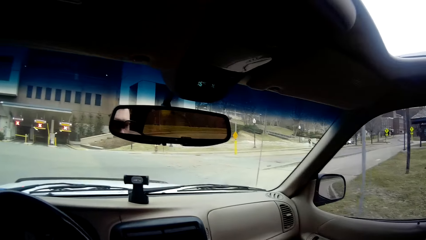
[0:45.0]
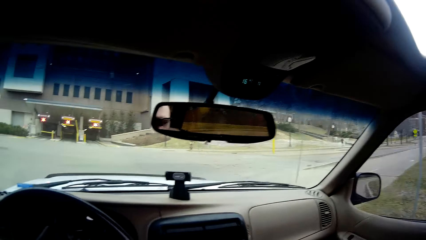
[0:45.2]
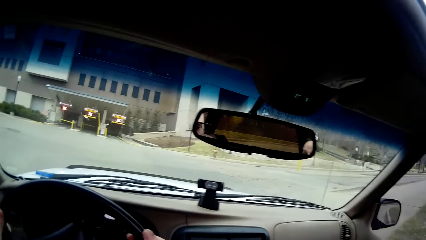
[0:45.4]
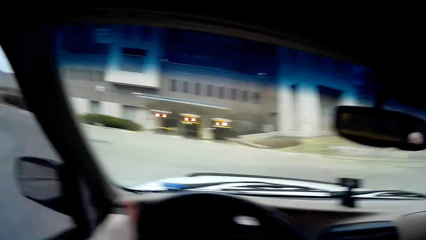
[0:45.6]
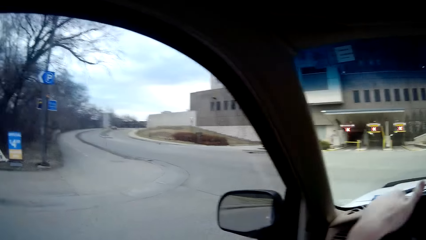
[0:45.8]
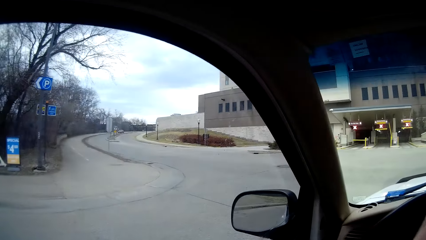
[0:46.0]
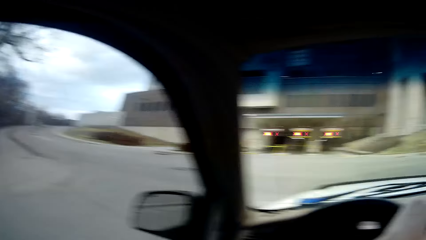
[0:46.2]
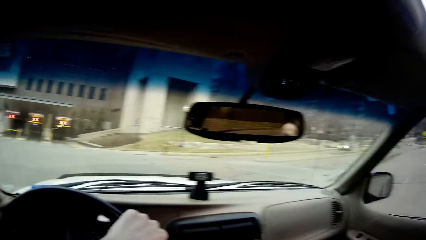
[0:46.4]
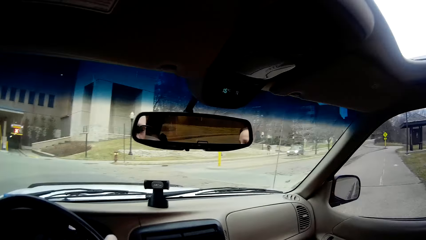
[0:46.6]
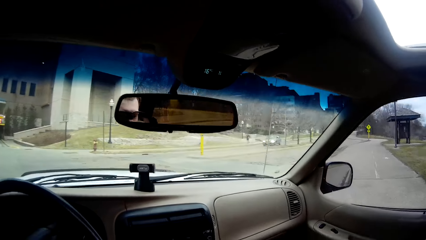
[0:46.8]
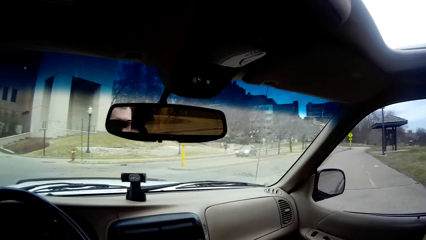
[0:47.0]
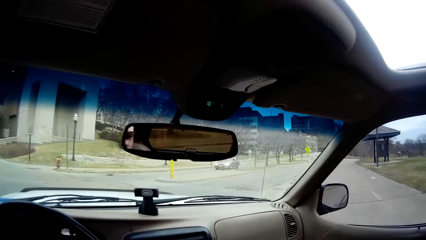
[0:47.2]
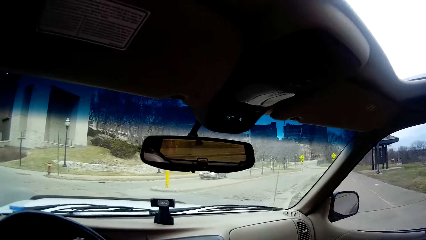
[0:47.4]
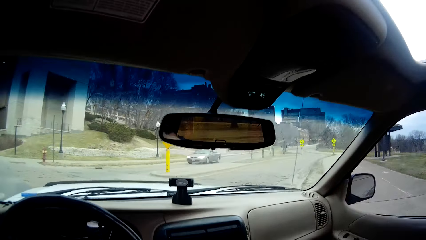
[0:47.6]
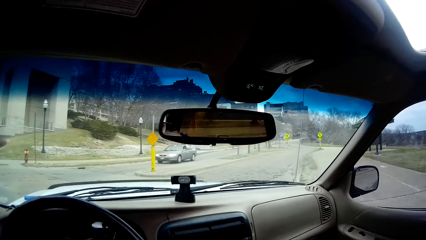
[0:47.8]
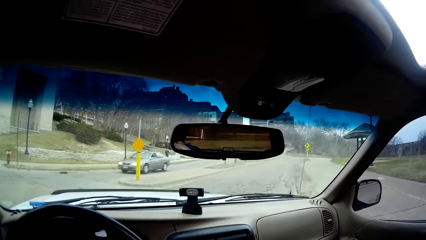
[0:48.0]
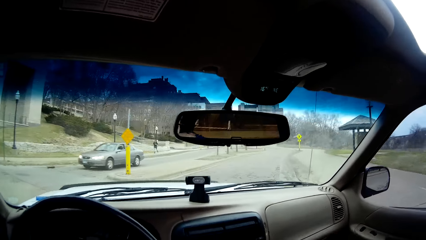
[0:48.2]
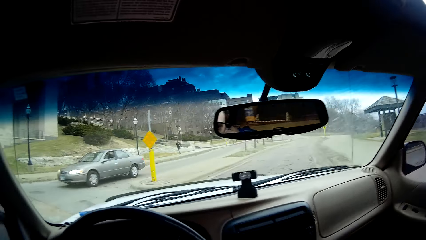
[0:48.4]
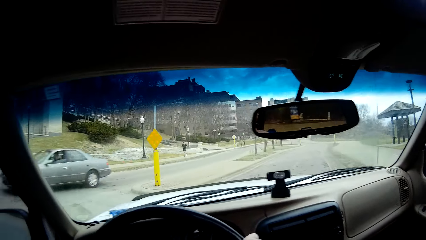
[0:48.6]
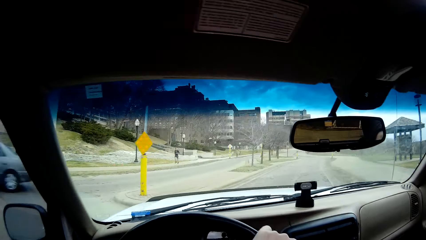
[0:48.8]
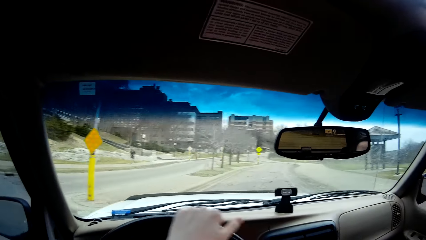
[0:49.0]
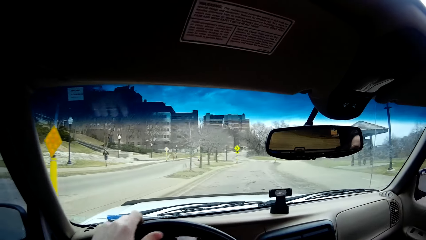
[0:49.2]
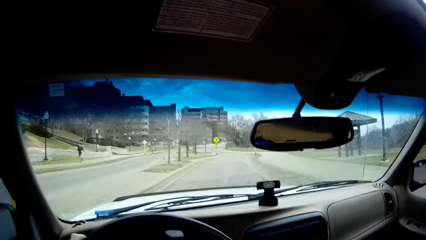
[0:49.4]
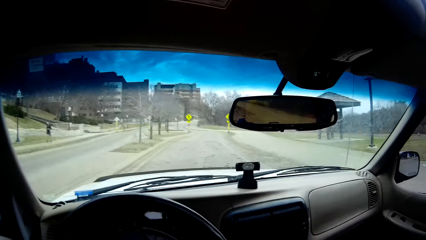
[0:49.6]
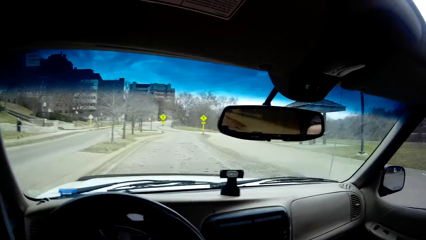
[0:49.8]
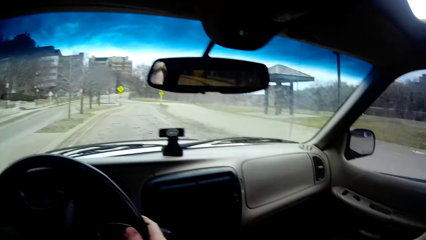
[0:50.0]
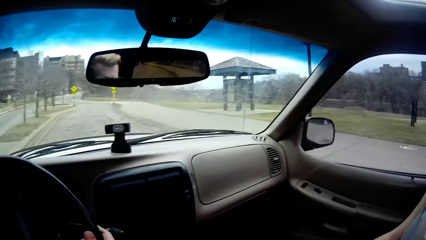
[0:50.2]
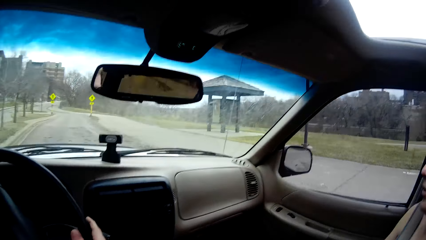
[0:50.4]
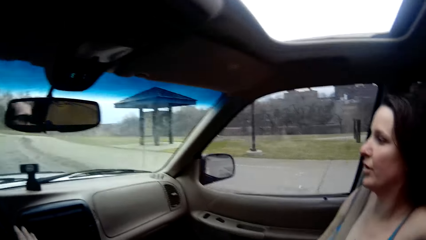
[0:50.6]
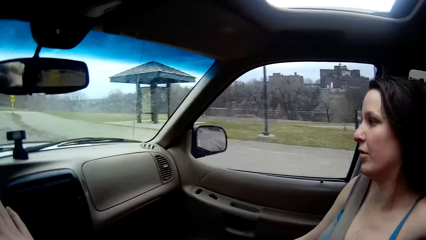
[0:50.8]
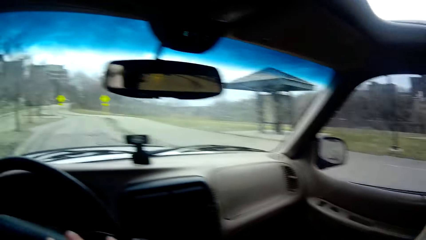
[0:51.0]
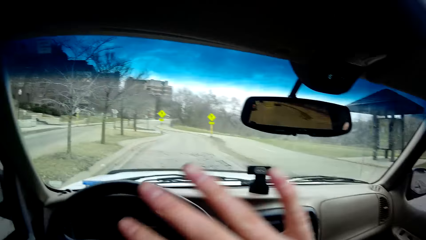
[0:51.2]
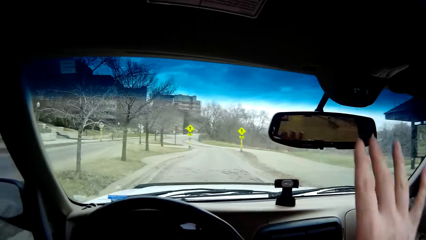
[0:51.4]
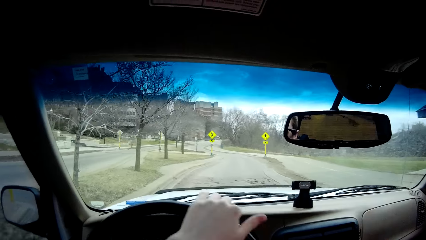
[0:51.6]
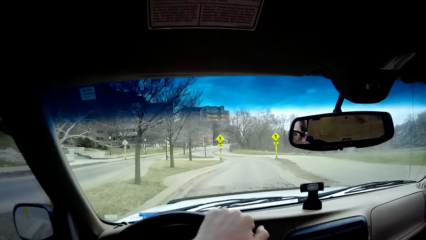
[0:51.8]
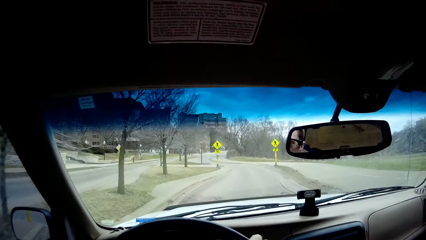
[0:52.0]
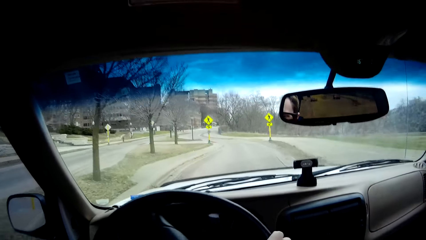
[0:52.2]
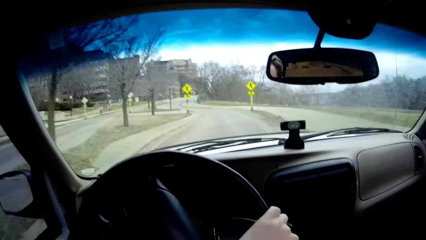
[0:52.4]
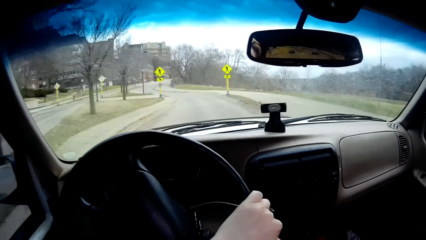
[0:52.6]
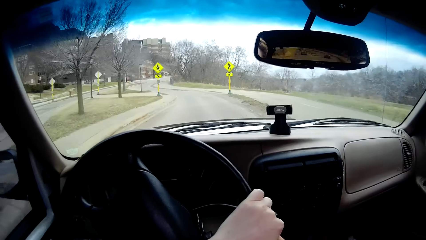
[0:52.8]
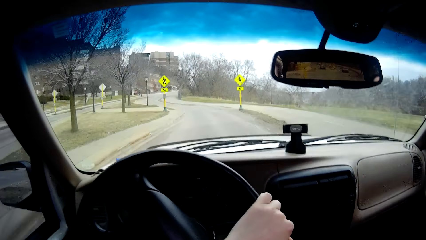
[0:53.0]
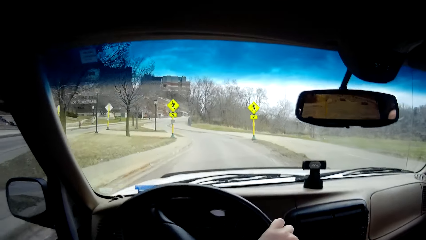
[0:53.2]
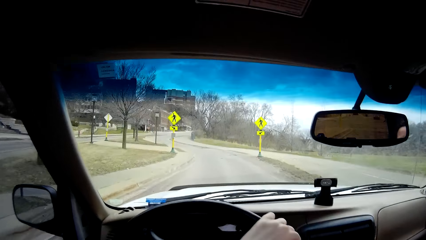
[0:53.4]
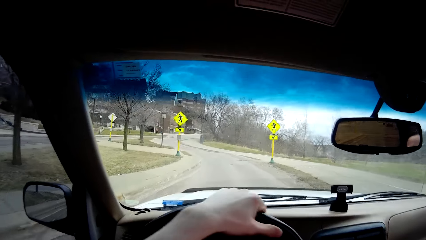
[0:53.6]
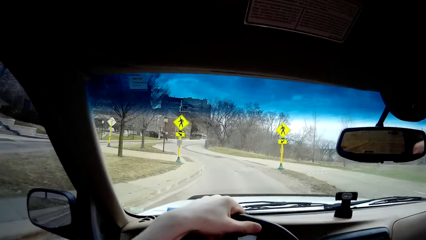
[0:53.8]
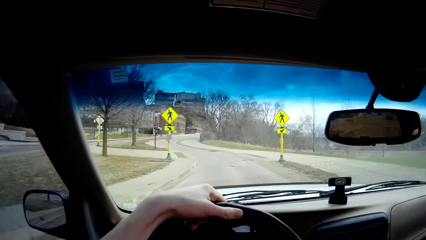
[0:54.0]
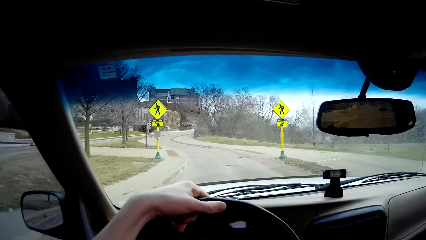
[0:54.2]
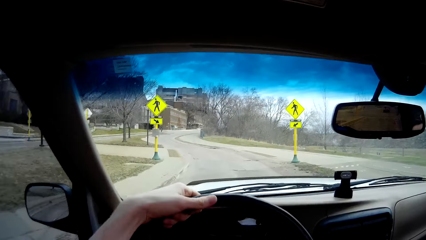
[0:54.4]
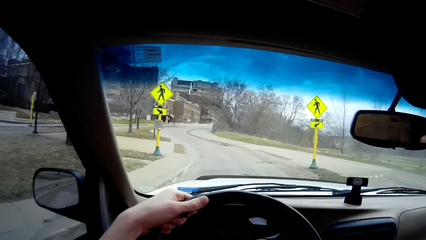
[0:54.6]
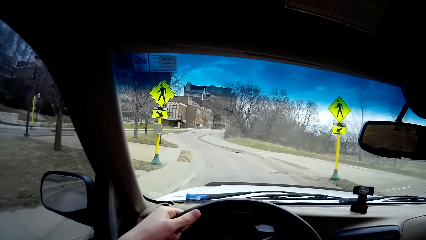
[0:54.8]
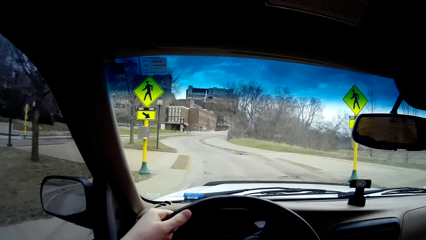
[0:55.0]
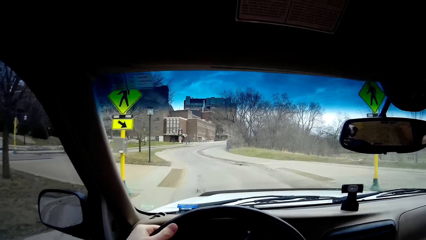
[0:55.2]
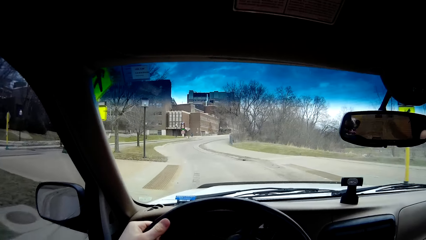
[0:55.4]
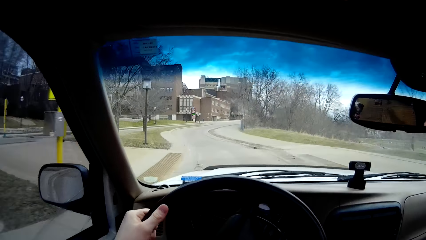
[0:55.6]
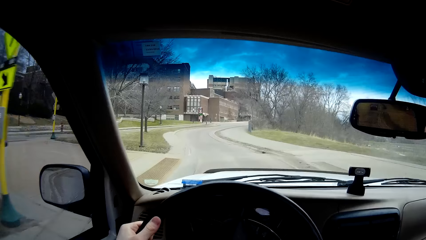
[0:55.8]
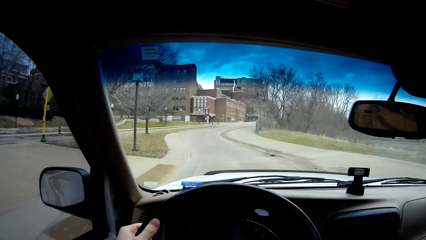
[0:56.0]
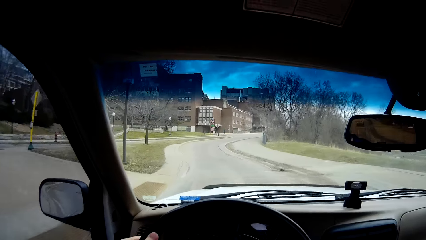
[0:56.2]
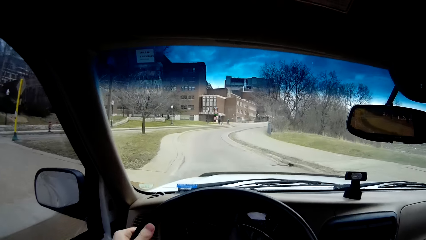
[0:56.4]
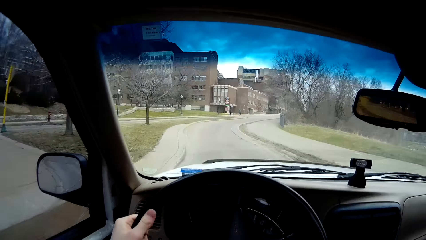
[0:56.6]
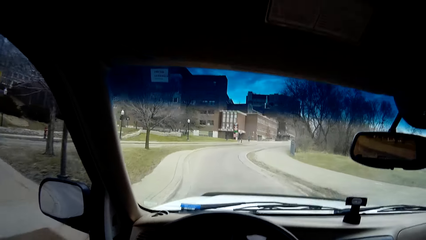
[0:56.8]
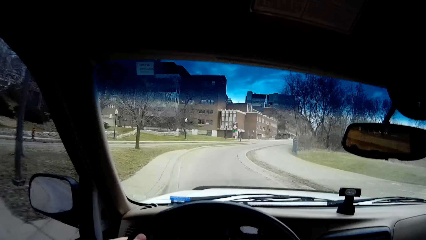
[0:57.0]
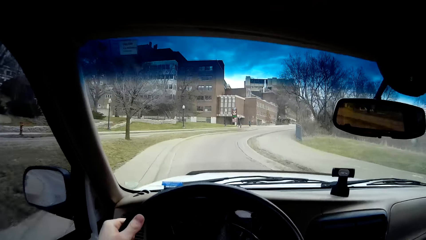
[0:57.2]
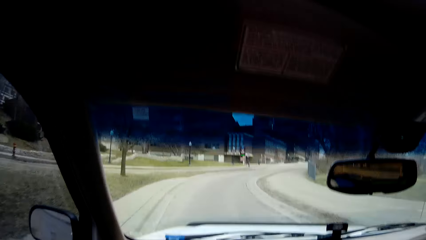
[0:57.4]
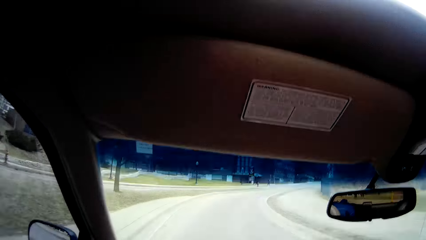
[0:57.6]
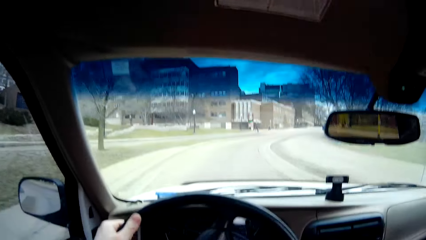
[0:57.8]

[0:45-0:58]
The camera wearer turns the car to the left. They lift a hand. They drive the car.

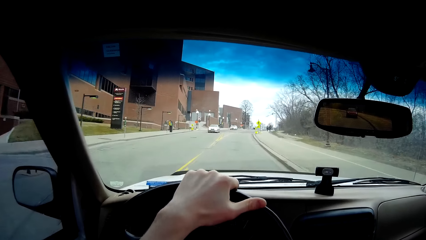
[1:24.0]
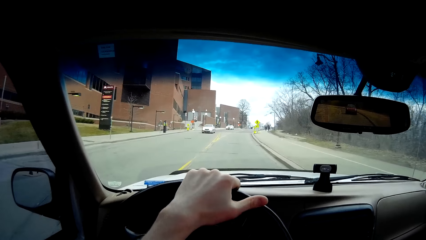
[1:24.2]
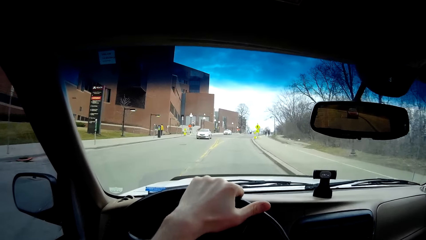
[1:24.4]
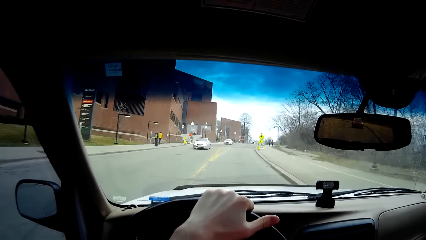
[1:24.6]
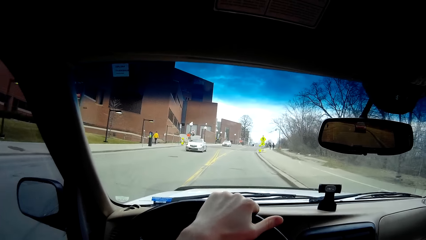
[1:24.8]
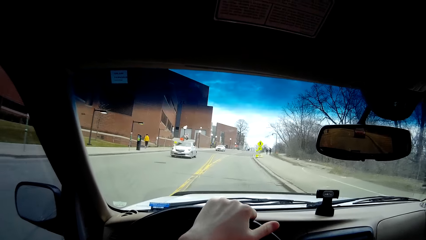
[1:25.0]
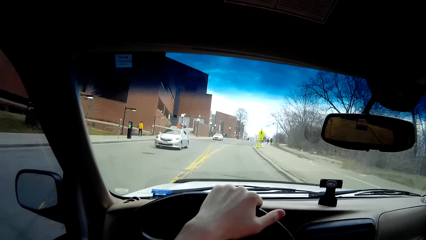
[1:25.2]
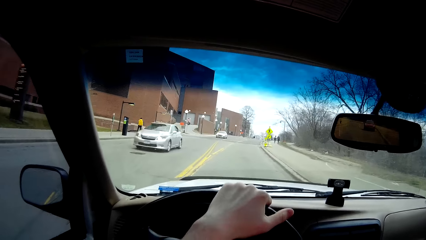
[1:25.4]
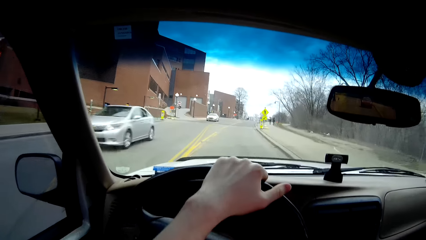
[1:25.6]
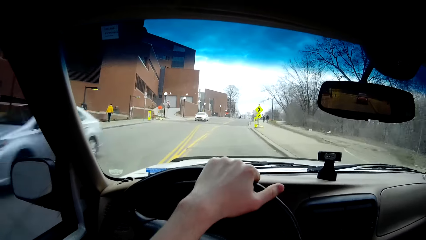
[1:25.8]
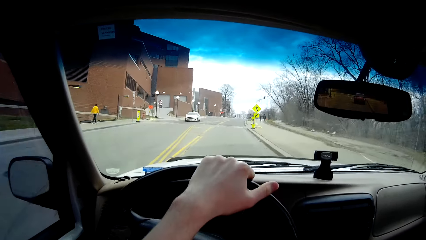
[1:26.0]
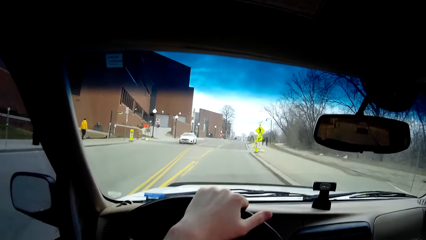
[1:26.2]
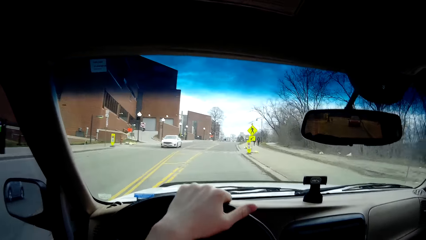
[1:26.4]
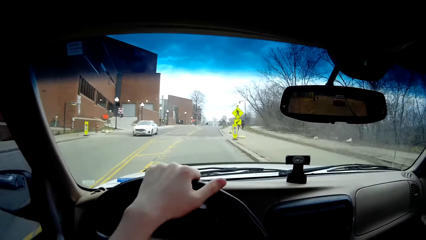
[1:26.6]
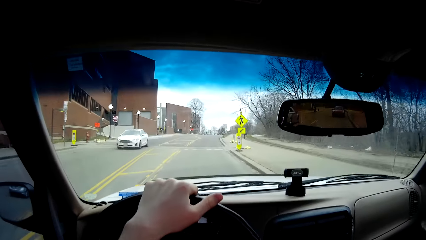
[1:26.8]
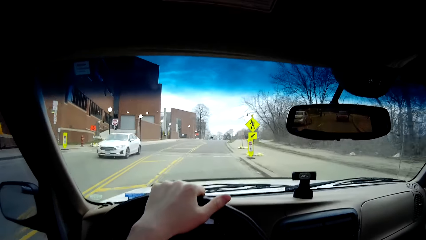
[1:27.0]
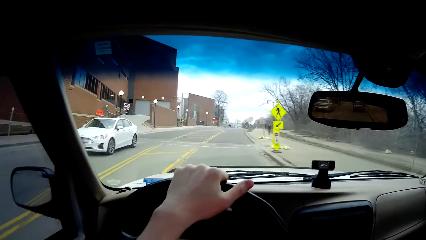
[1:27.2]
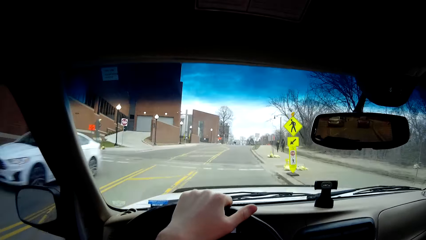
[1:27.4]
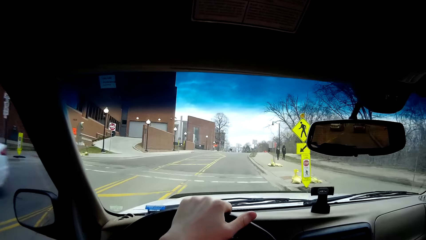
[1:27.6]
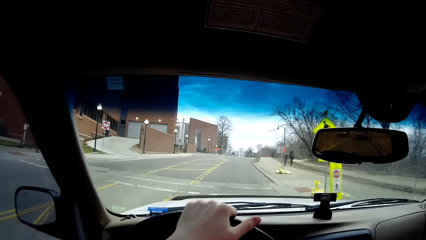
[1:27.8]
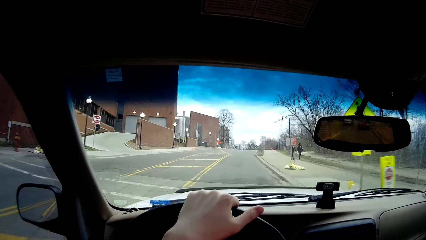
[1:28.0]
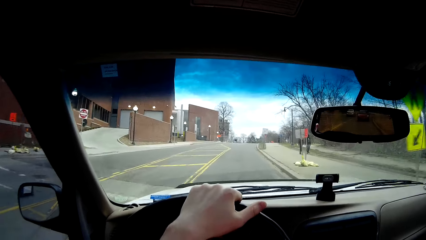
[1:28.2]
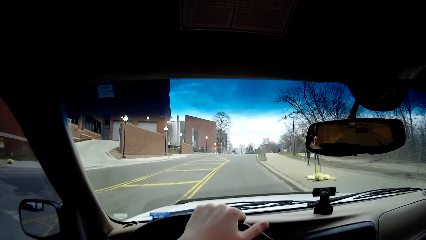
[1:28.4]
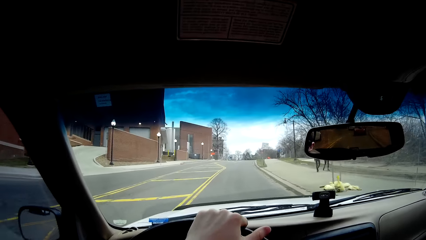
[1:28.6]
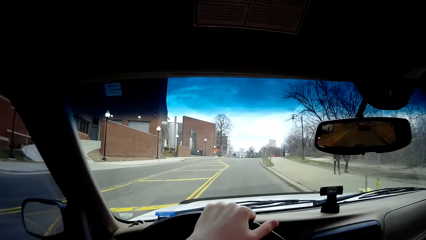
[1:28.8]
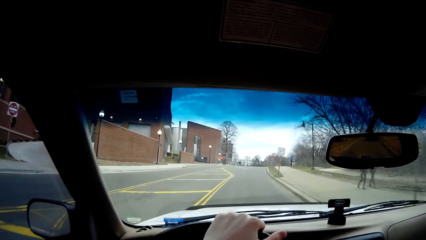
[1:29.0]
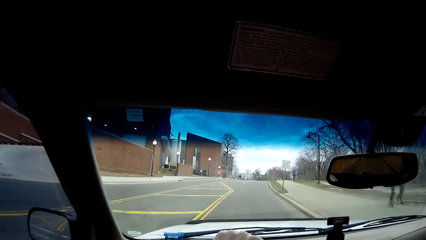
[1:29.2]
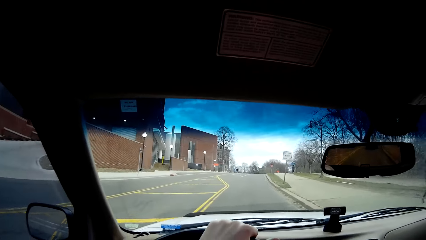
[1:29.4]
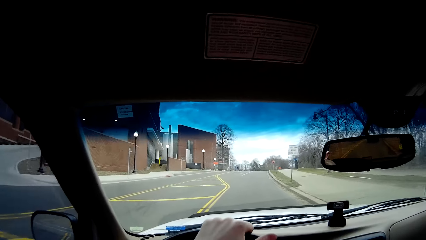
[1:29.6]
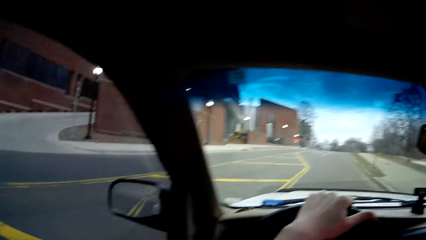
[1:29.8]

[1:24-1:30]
A white car drives past the camera wearer. The white car drives past them again. The camera wearer drives.
